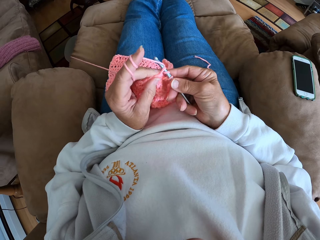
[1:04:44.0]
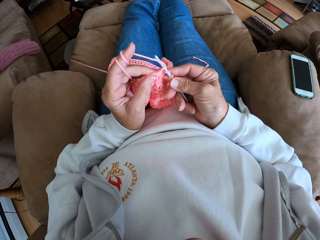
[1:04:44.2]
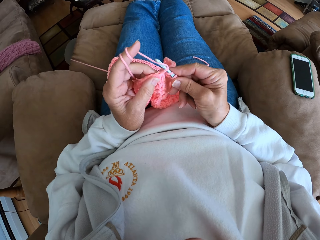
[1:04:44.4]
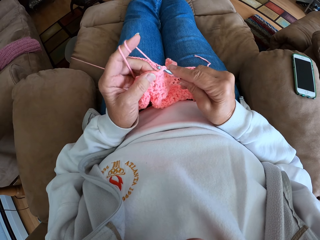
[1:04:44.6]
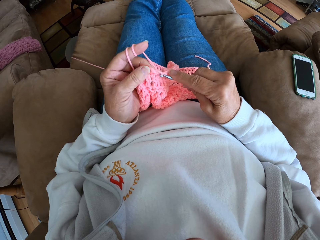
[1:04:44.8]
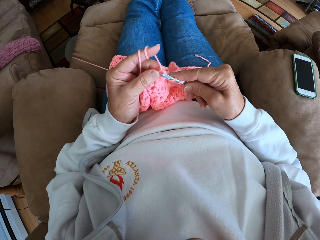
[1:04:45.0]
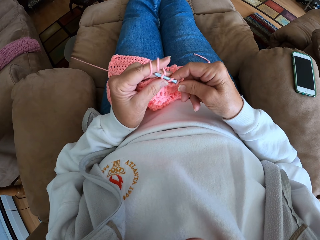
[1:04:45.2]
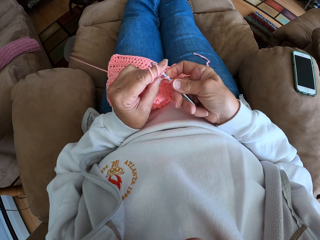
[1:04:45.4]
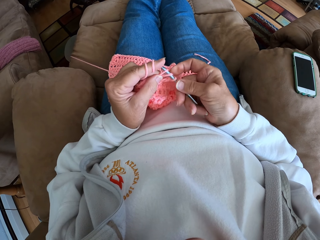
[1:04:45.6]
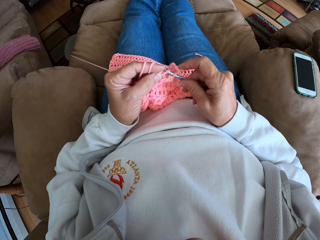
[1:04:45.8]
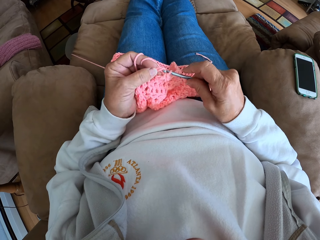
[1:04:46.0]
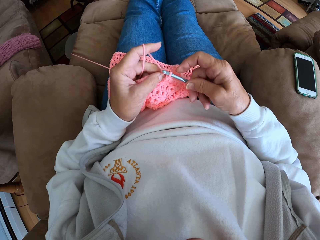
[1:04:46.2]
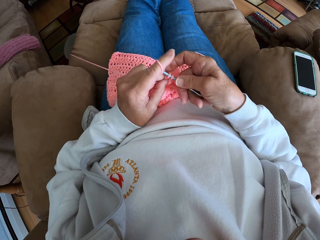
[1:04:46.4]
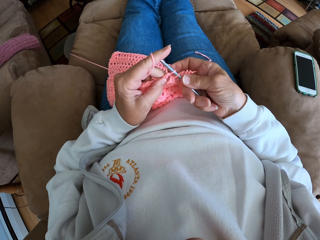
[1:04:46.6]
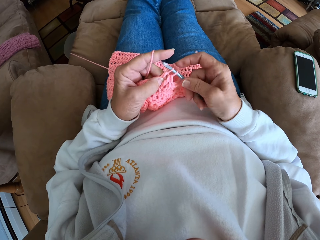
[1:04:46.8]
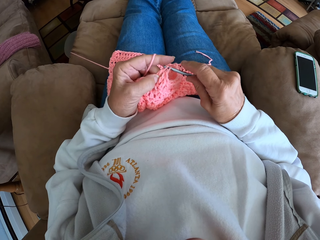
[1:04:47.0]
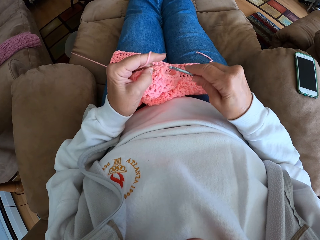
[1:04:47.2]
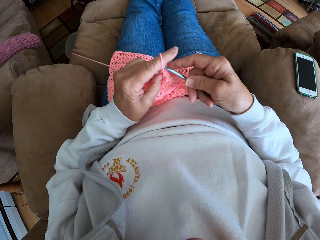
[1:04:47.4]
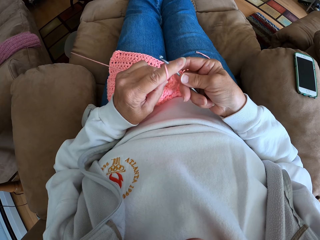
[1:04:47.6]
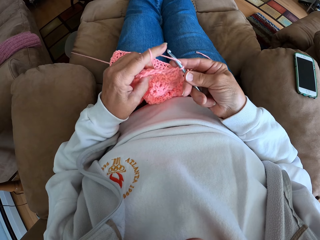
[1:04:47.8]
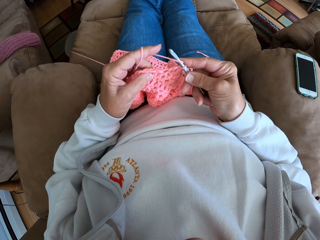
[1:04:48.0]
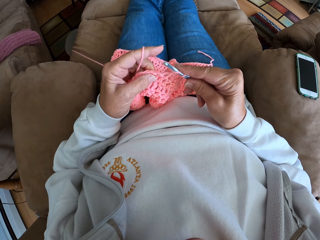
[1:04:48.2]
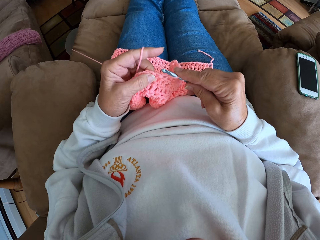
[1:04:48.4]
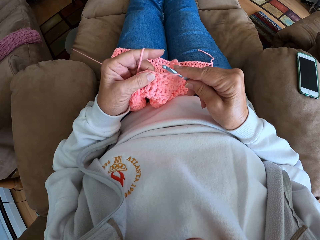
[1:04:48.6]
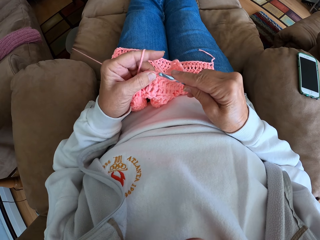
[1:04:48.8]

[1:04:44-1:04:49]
The camera wearer knits the sweater fabric.

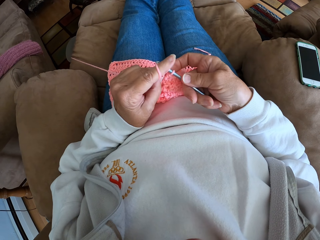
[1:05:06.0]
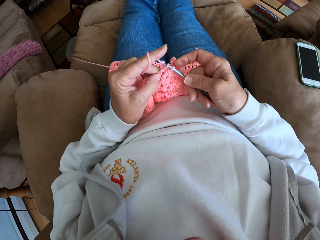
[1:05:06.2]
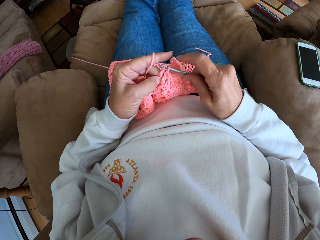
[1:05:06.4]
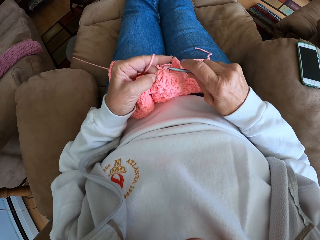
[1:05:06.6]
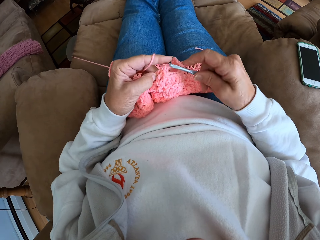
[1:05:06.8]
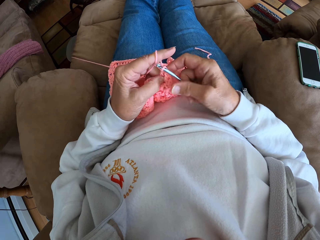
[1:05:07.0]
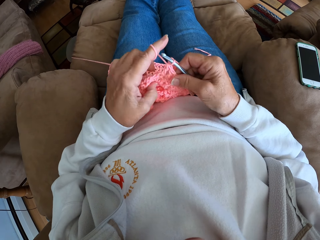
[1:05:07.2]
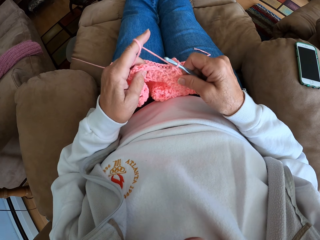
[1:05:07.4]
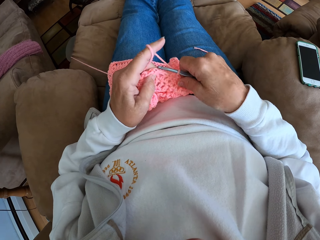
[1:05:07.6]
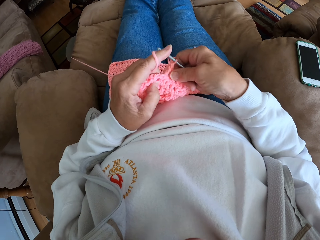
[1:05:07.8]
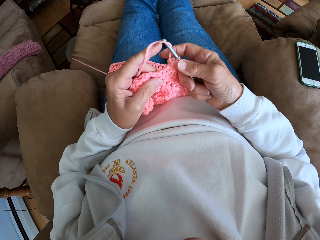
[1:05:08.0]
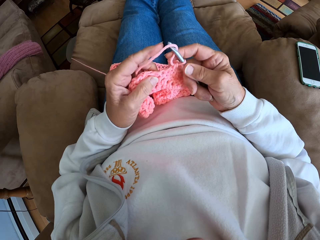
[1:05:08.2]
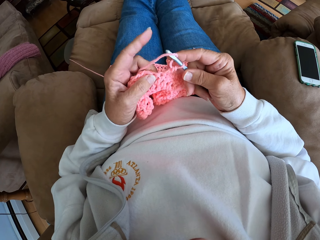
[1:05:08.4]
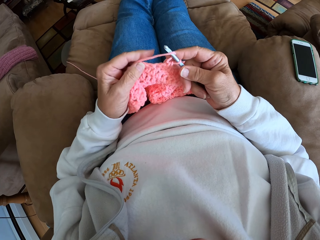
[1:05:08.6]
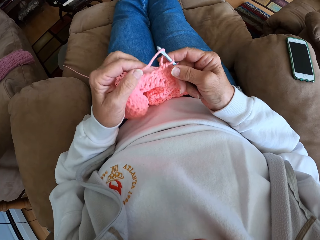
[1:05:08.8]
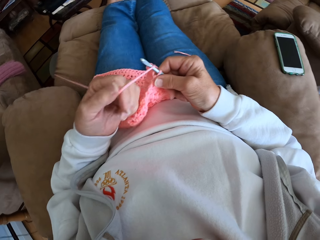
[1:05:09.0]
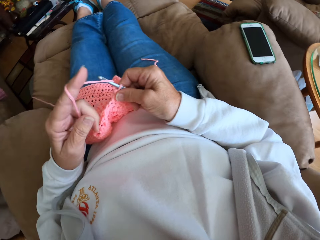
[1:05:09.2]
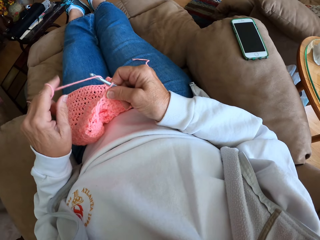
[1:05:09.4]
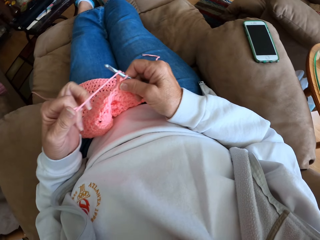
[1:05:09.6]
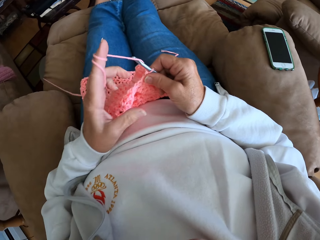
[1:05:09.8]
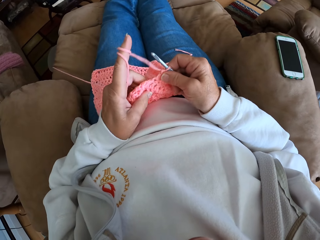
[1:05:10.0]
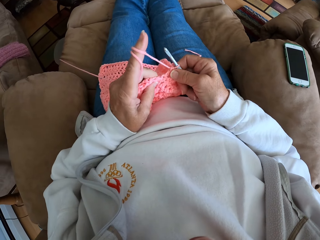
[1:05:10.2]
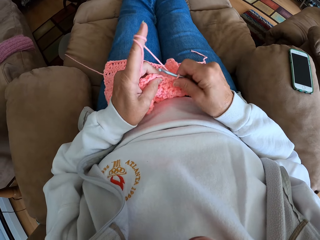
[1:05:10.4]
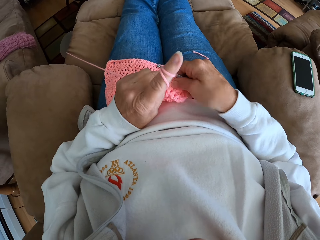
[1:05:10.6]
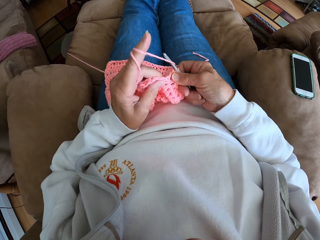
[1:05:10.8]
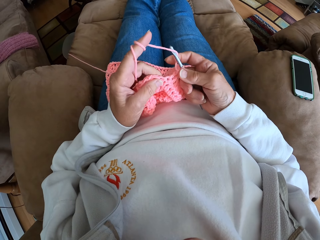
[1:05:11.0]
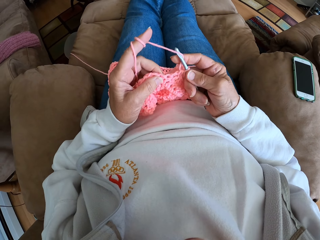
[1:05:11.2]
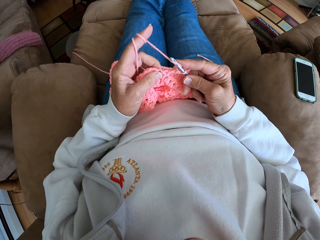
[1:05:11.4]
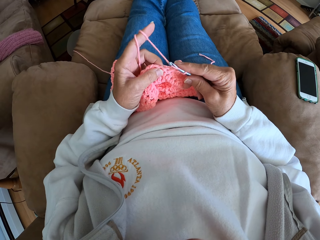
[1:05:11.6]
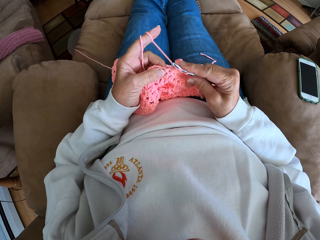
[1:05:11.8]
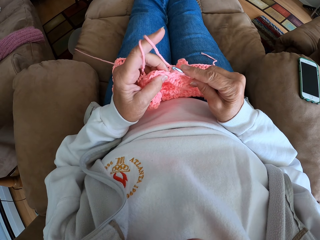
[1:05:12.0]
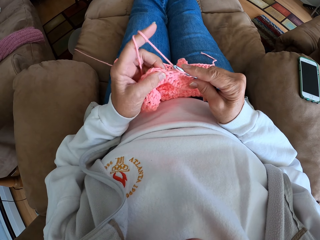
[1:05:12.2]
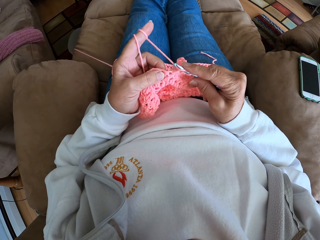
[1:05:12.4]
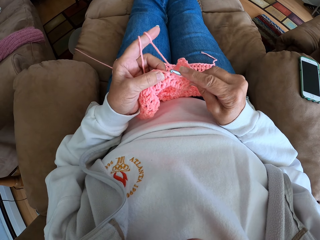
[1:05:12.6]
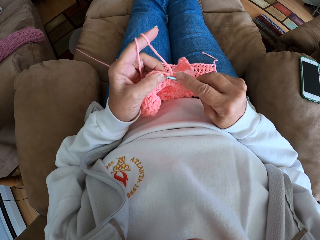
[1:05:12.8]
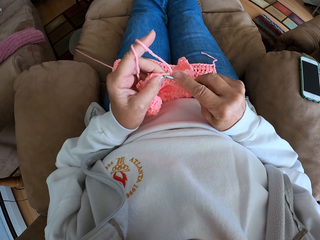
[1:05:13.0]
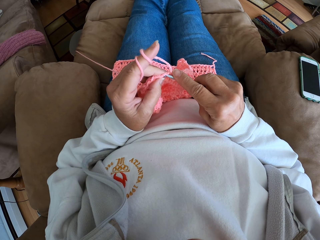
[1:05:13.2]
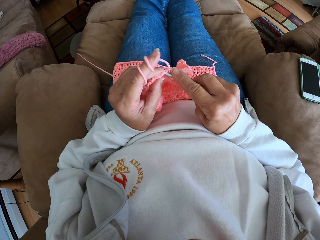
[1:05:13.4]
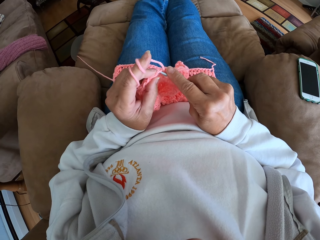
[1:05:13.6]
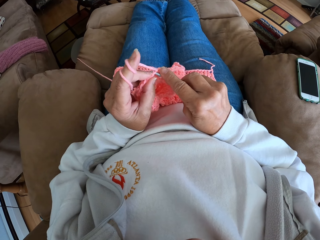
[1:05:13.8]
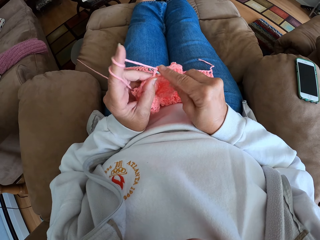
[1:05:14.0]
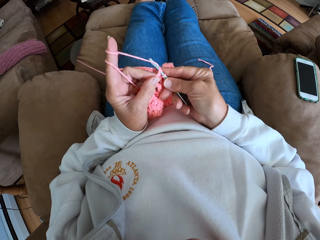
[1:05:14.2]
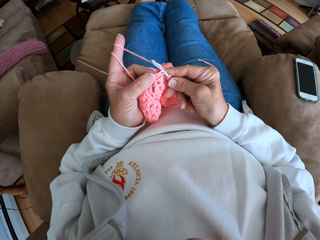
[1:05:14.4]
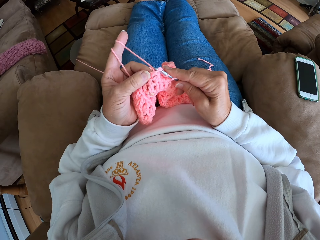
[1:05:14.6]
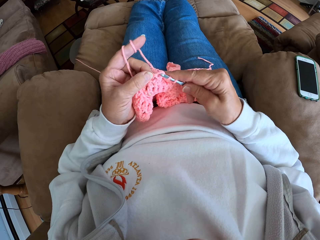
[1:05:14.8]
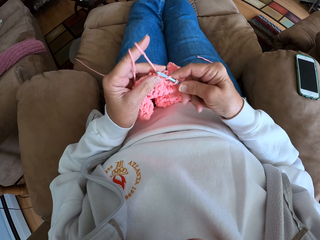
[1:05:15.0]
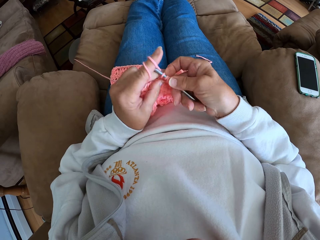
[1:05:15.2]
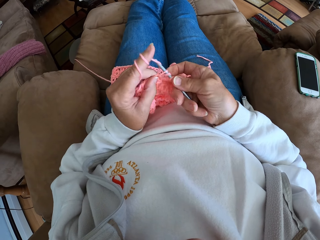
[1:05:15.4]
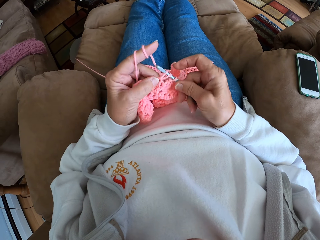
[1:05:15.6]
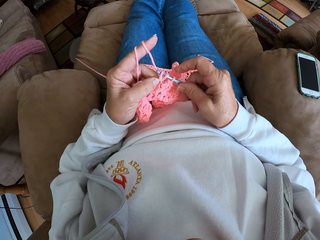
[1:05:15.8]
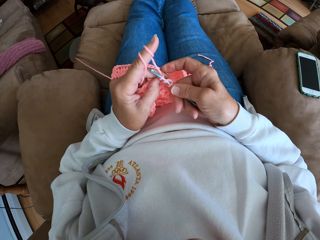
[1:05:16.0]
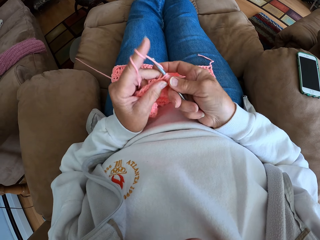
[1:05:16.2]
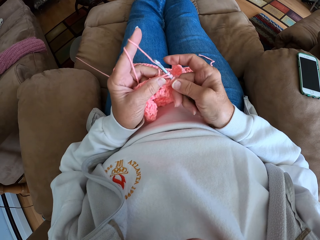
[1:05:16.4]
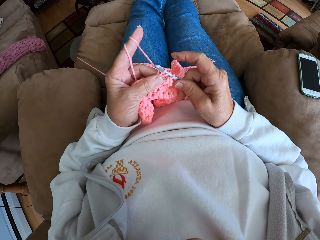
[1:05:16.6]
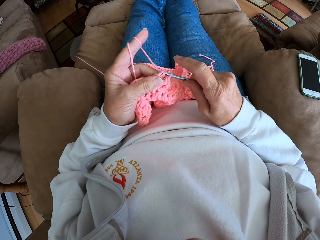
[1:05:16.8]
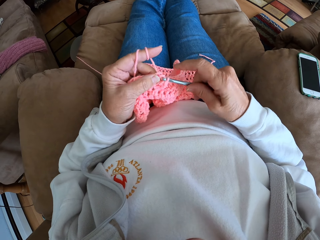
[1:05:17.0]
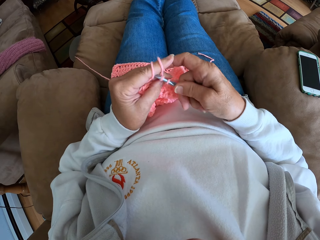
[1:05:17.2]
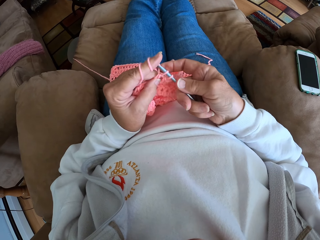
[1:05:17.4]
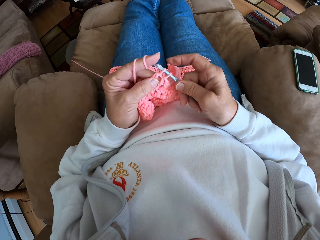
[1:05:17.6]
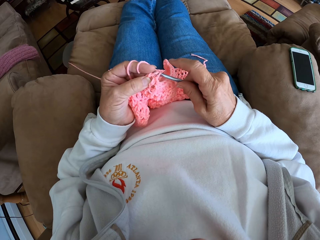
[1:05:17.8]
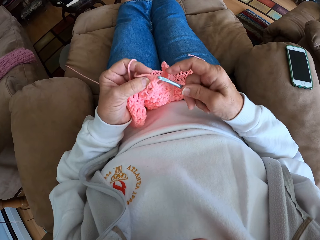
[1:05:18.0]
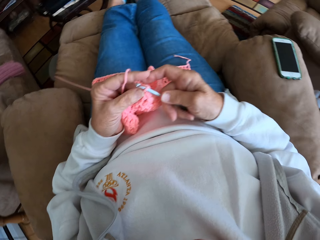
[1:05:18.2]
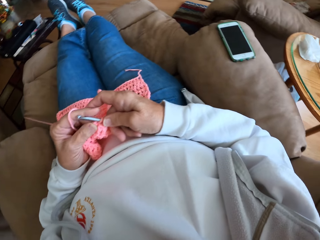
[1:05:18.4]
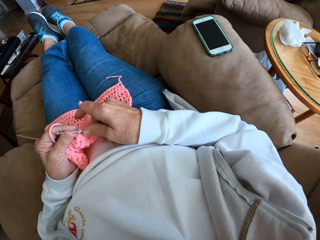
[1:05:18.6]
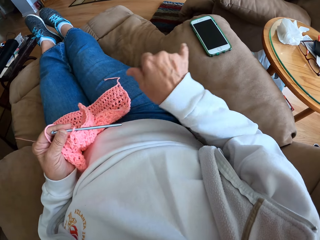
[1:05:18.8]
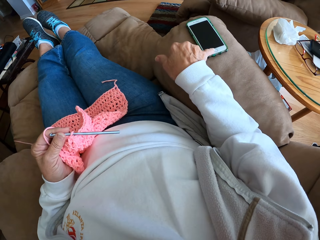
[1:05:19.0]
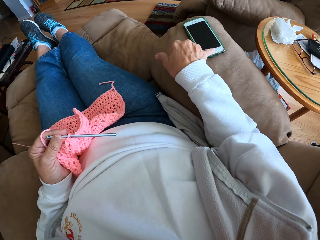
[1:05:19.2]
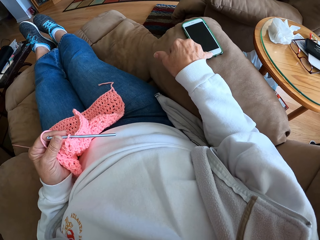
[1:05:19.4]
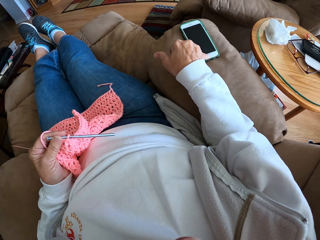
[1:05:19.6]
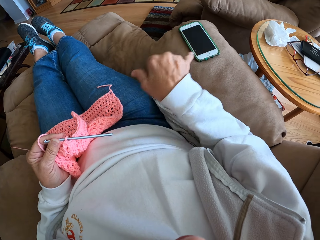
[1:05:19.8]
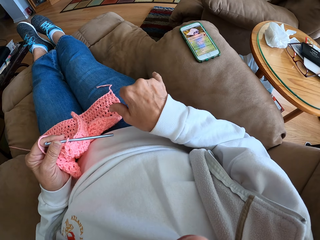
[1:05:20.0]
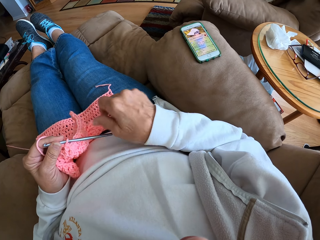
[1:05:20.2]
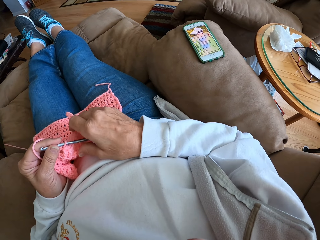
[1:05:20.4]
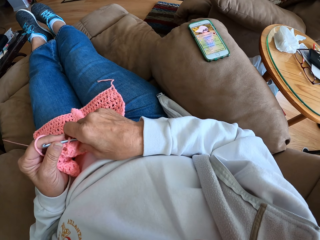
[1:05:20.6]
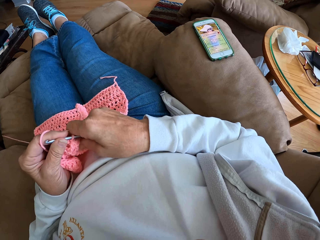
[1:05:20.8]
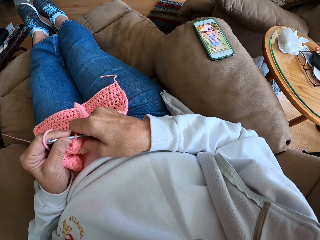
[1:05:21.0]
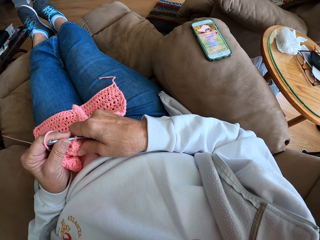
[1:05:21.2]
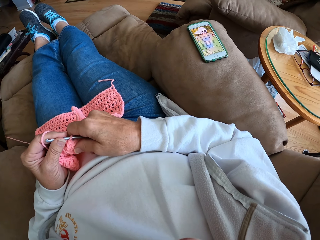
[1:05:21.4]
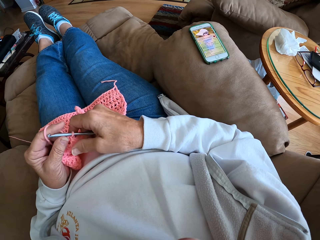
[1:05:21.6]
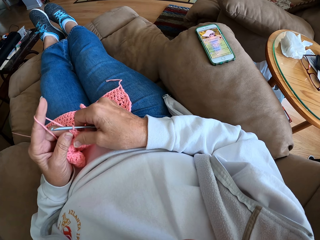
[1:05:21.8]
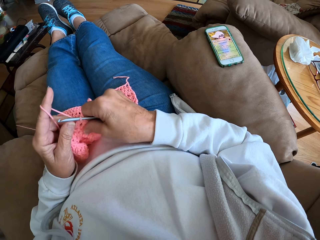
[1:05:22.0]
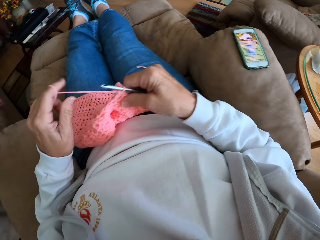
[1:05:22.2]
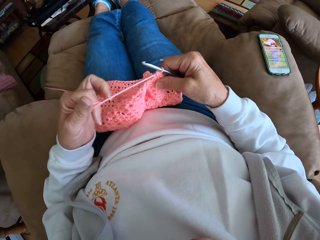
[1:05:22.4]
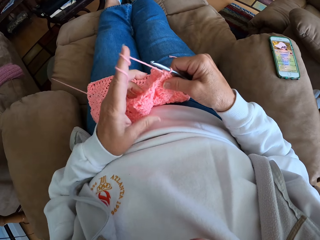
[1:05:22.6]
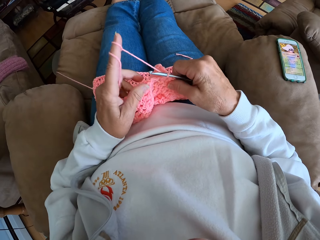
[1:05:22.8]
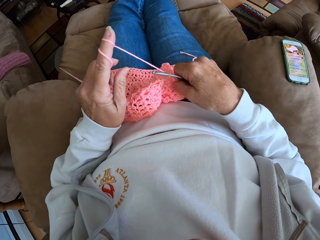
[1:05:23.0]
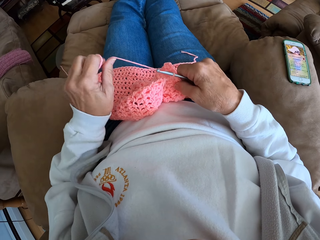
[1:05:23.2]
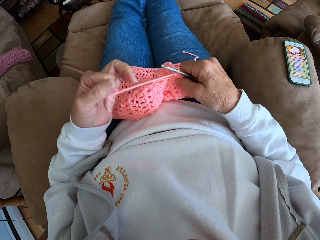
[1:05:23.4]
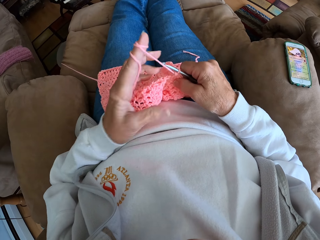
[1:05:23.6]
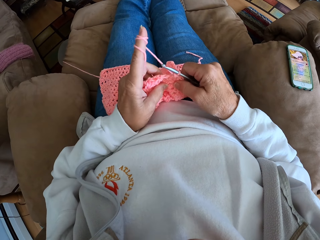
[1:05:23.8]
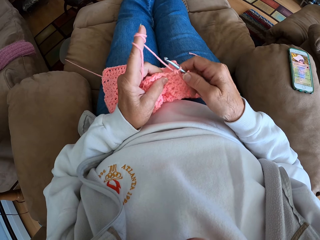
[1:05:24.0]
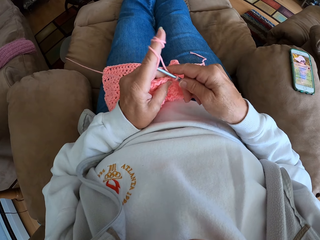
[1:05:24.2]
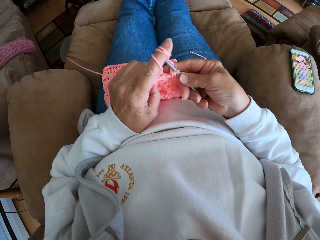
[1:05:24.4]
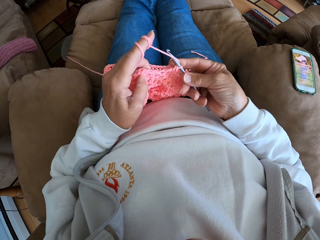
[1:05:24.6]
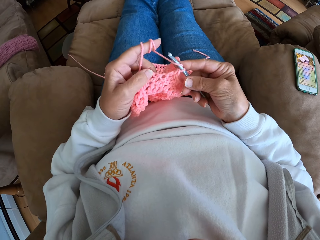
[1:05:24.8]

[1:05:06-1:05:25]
The camera wearer touches the sweater fabric. She rolls some yarn on her left finger. She continues crocheting with the yarn and the crochet hook. She puts the crochet hook in her left hand. She presses her mobile phone with her right small finger. She holds the crochet hook. She takes the crochet hook back to her right hand. She rolls some yarn on her left finger.
